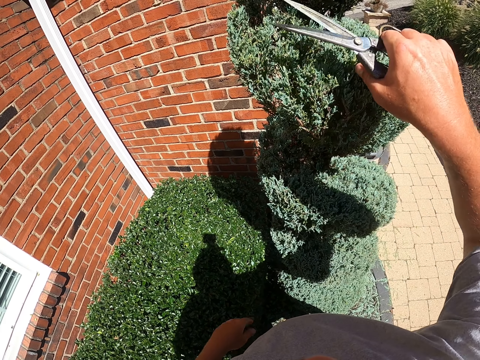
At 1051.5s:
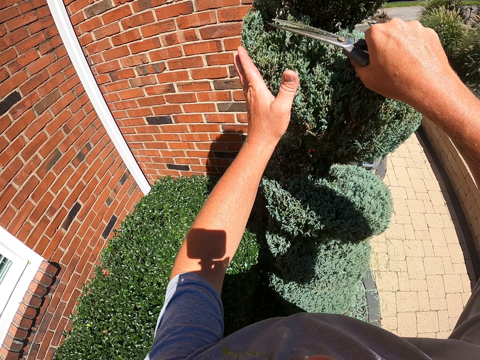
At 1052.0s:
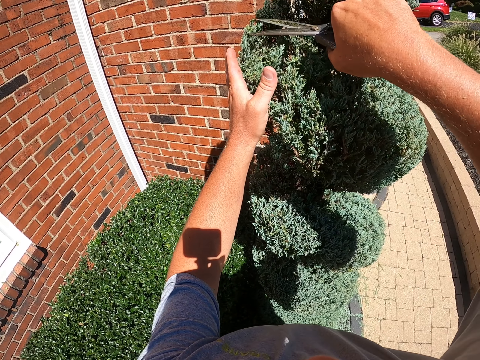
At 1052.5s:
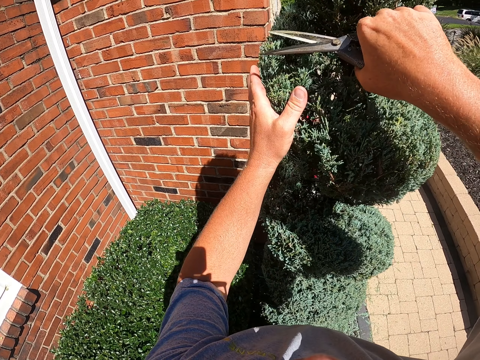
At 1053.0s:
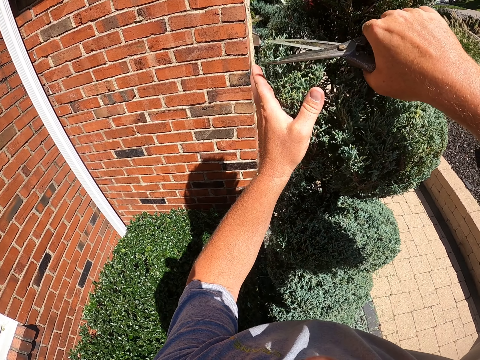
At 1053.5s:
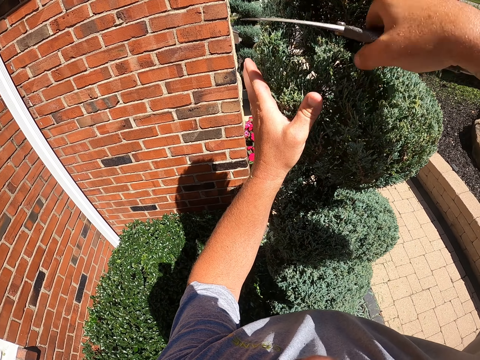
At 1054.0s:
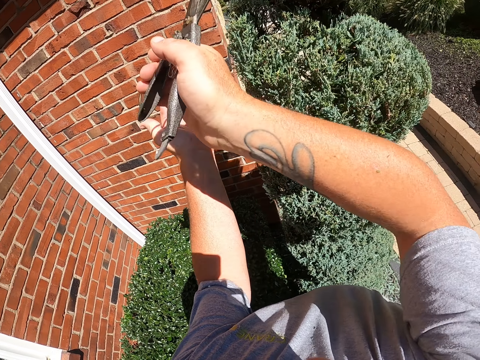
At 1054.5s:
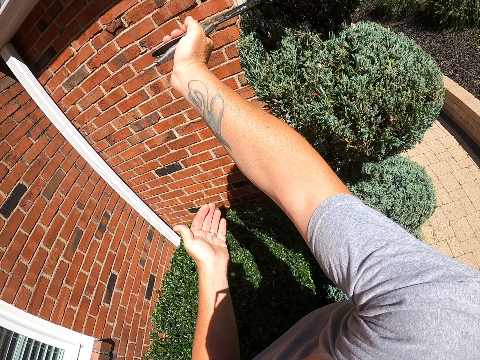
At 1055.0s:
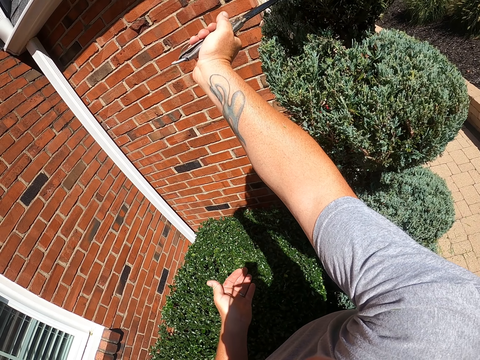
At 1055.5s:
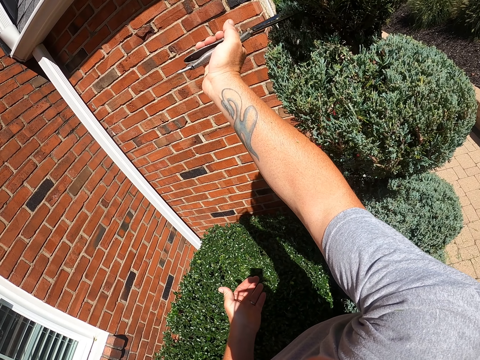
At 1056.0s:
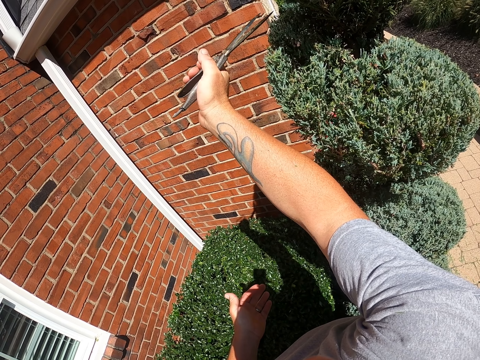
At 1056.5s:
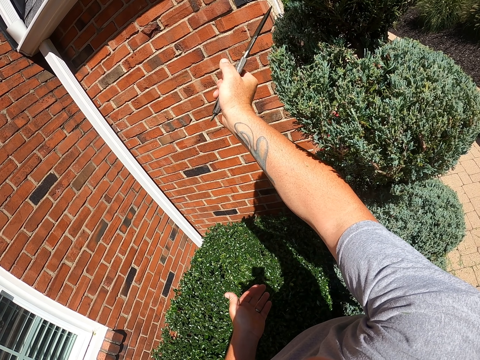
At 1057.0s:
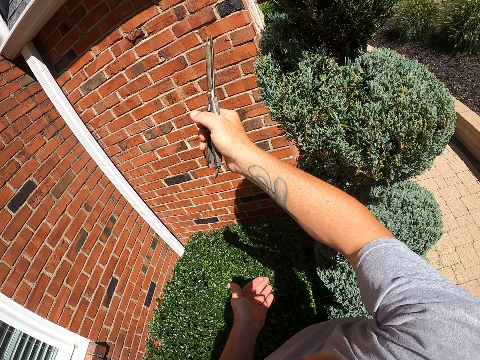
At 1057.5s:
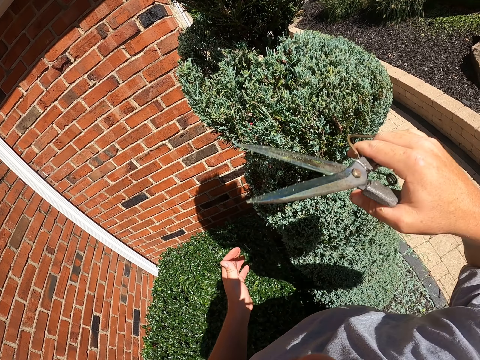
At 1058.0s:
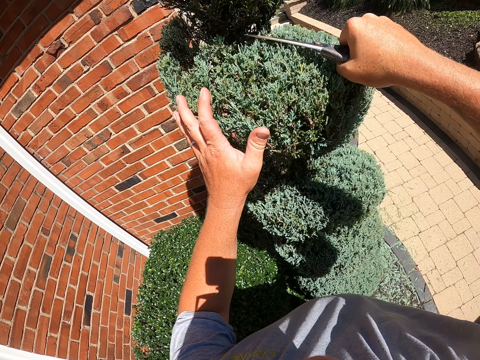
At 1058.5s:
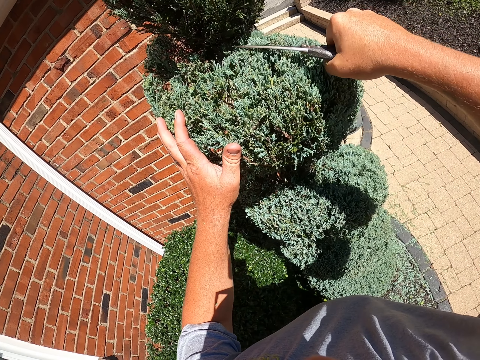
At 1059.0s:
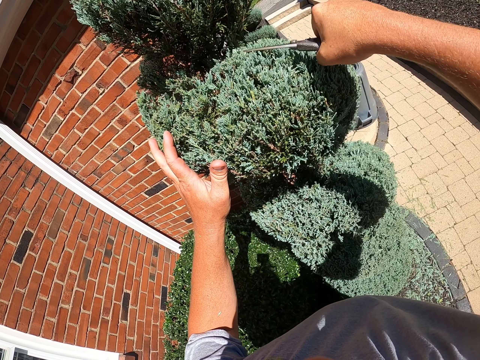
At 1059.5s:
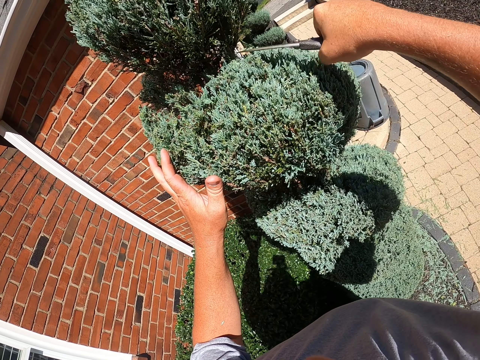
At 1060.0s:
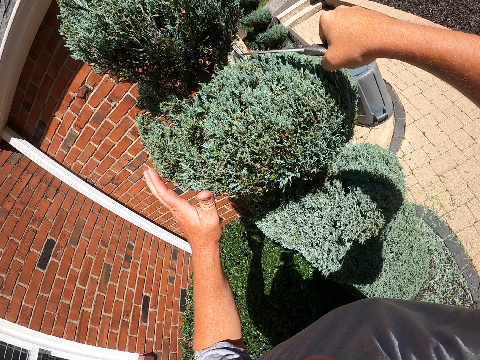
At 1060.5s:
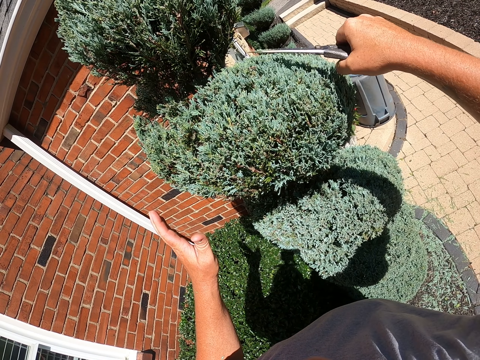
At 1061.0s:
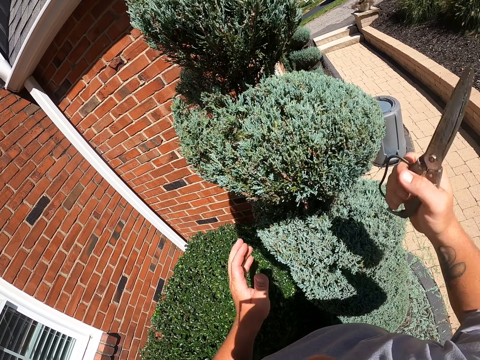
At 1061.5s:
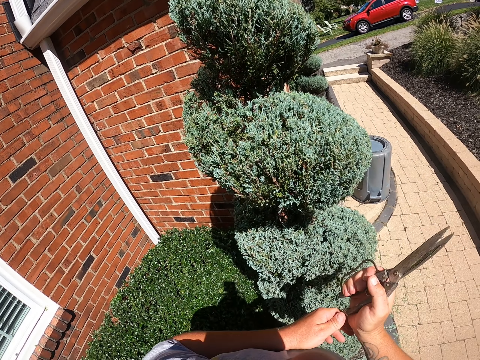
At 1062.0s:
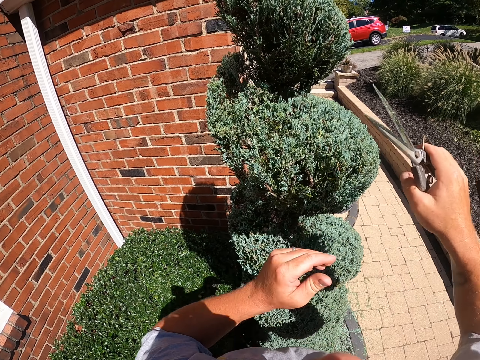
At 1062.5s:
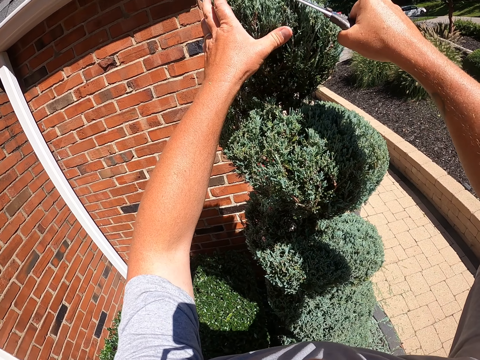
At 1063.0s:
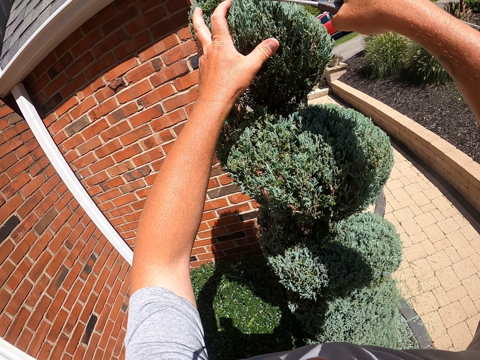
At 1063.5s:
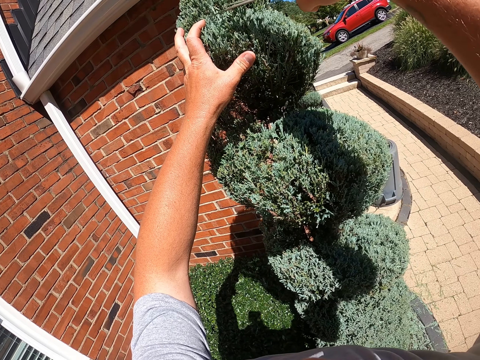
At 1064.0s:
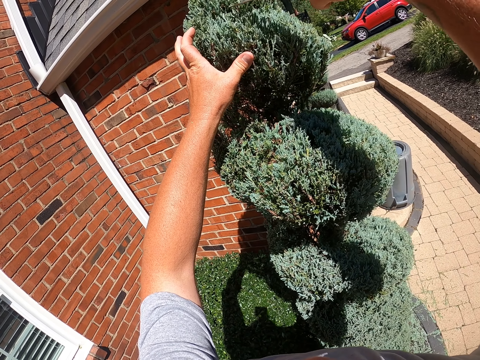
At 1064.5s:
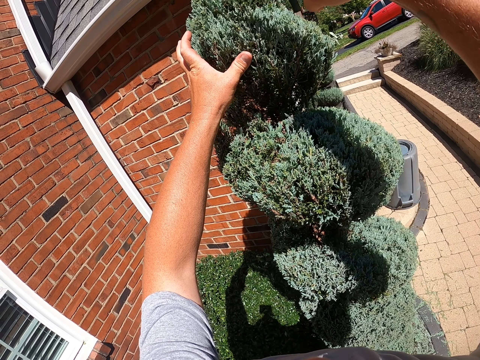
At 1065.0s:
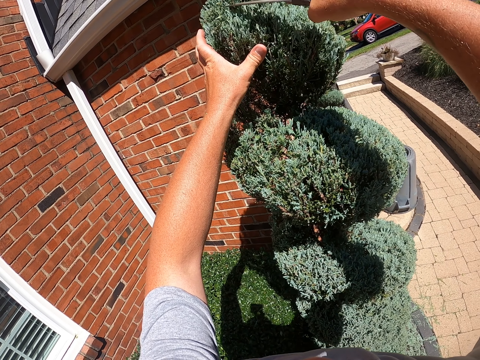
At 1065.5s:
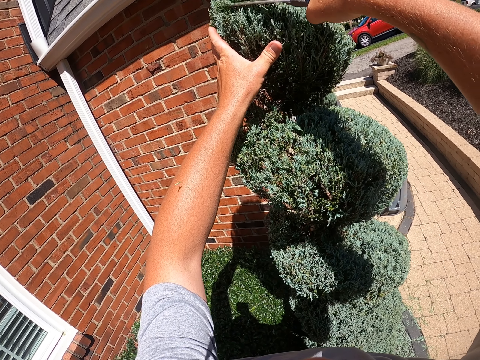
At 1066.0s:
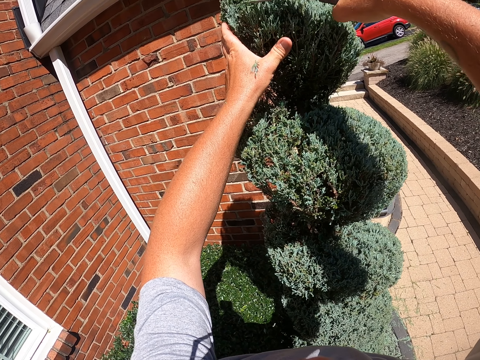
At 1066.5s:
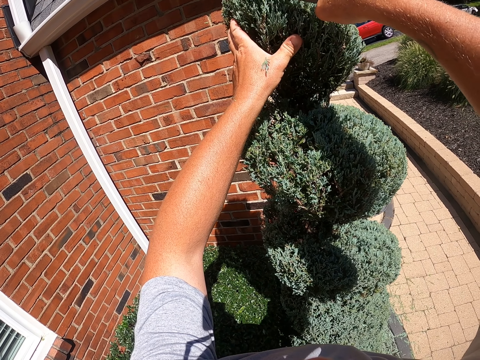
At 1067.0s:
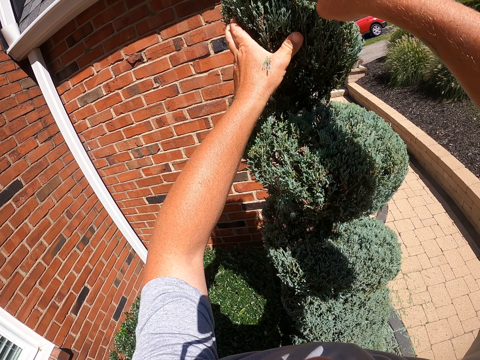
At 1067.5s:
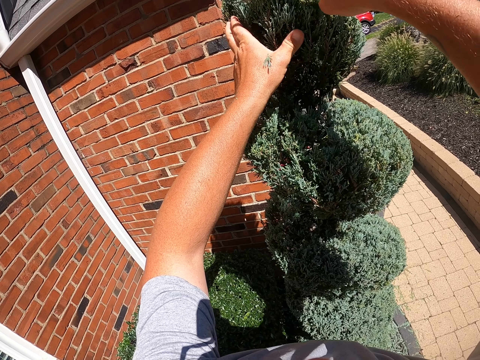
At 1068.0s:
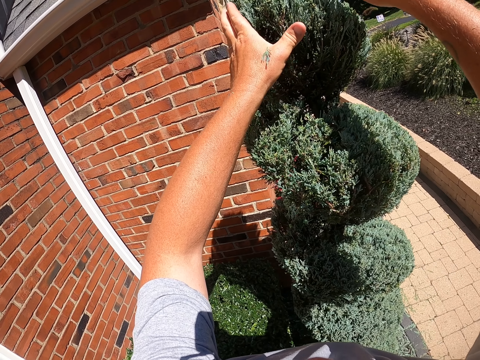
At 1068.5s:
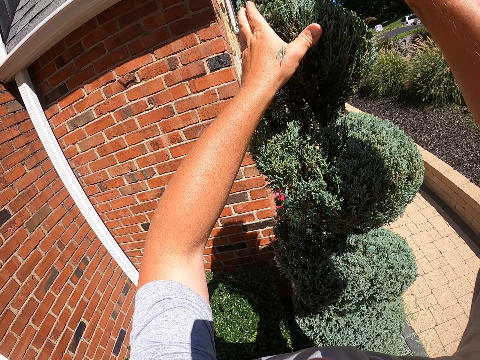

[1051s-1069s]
The camera wearer puts his hand on the flower or topiary plant while pruning. He trims the topiary plant. He adjusts the pruner. He puts his hand on the flower while pruning. He trims the topiary plant.

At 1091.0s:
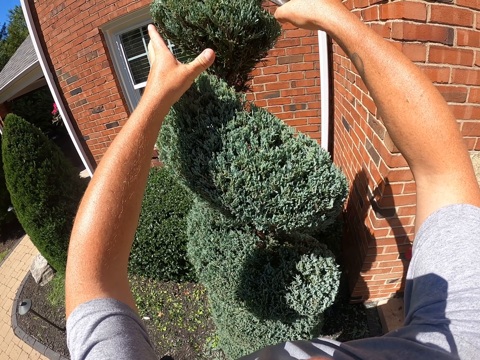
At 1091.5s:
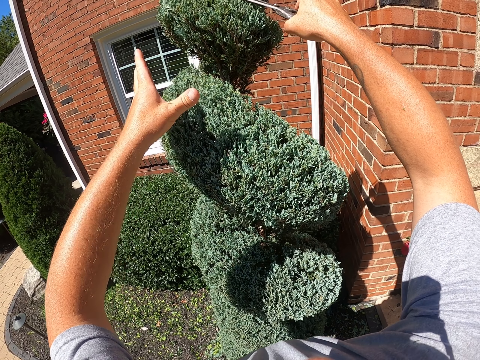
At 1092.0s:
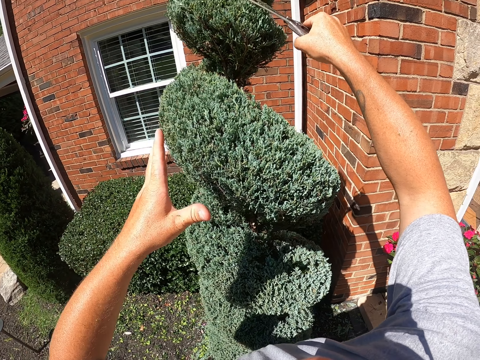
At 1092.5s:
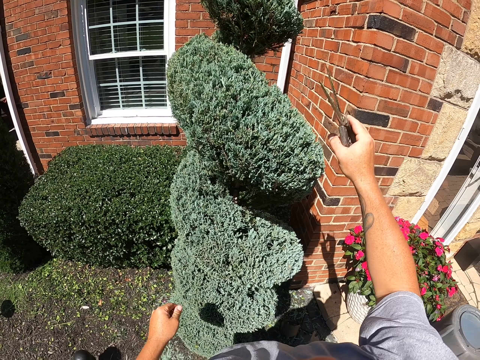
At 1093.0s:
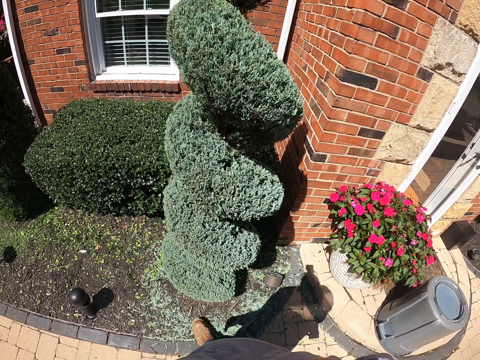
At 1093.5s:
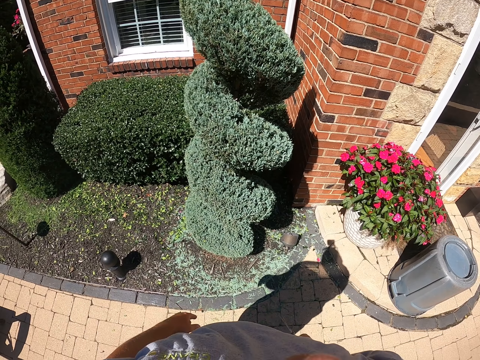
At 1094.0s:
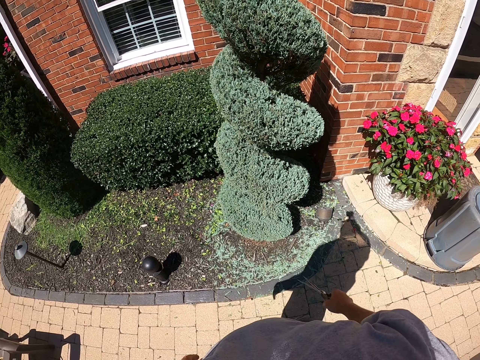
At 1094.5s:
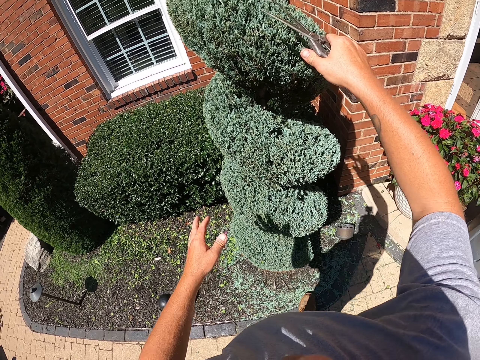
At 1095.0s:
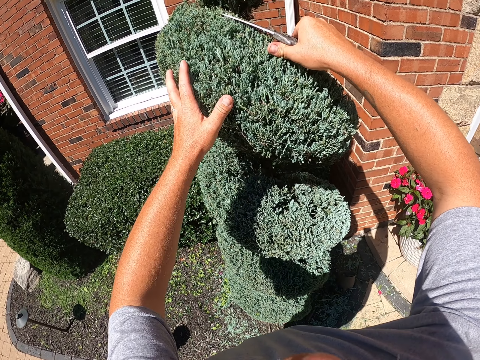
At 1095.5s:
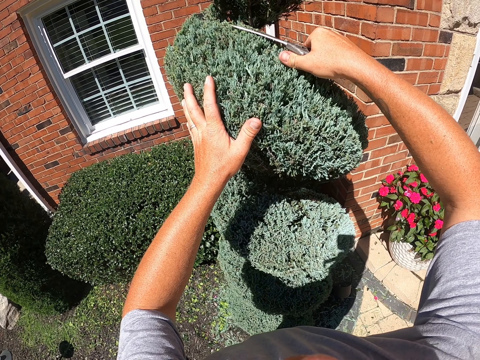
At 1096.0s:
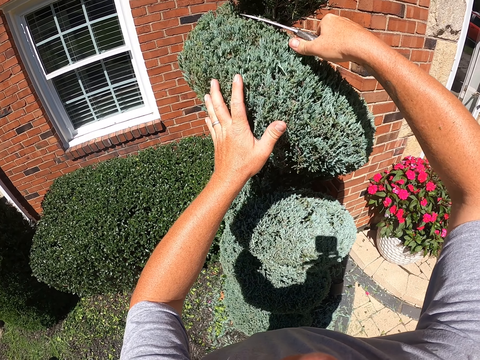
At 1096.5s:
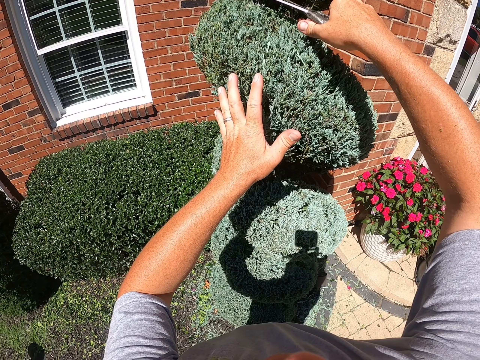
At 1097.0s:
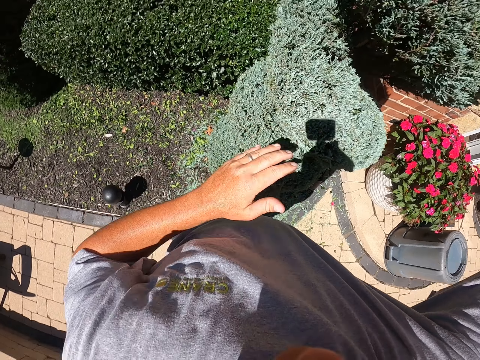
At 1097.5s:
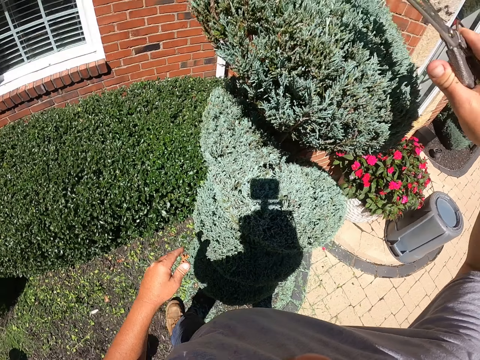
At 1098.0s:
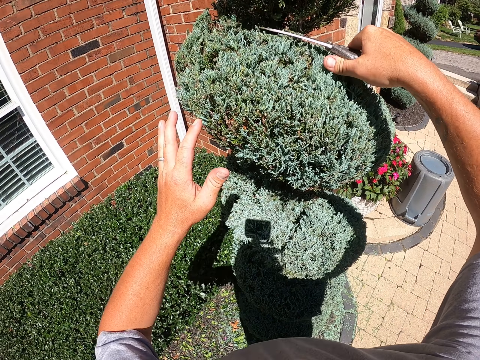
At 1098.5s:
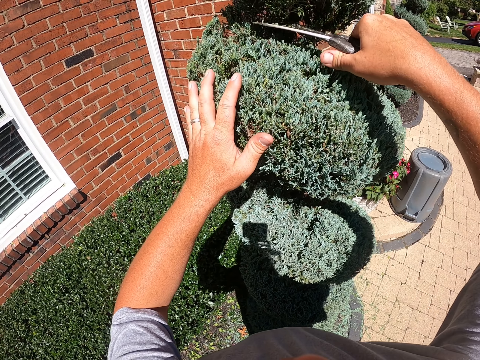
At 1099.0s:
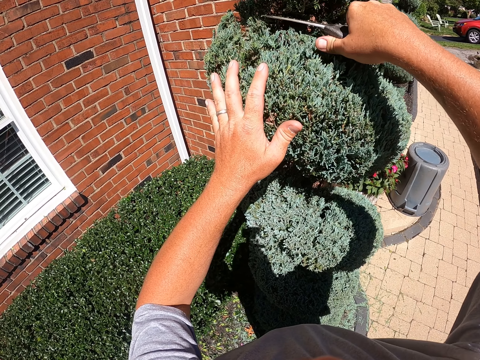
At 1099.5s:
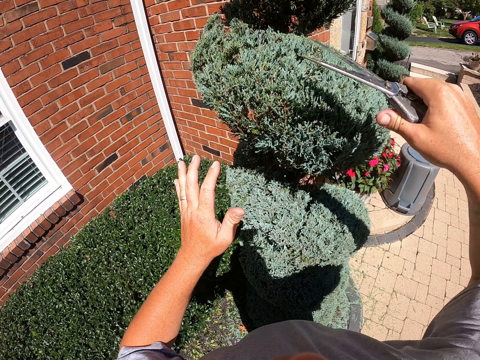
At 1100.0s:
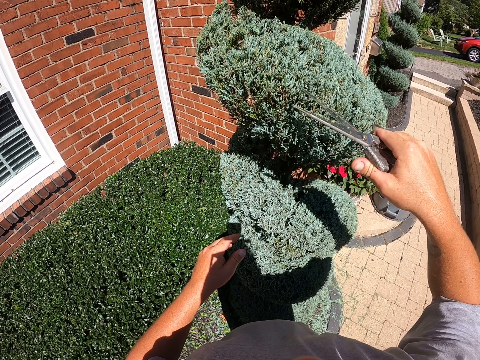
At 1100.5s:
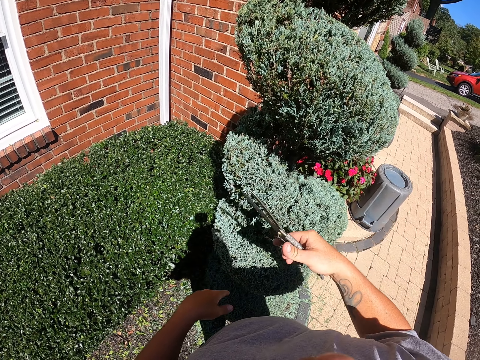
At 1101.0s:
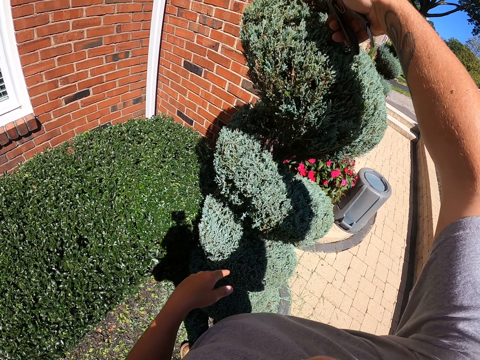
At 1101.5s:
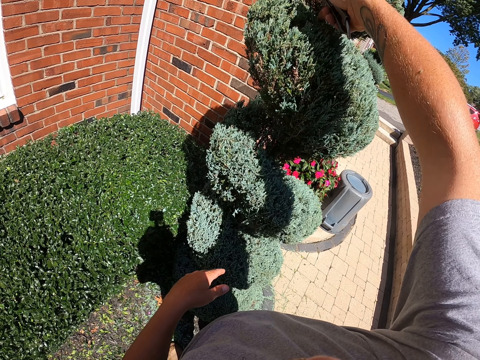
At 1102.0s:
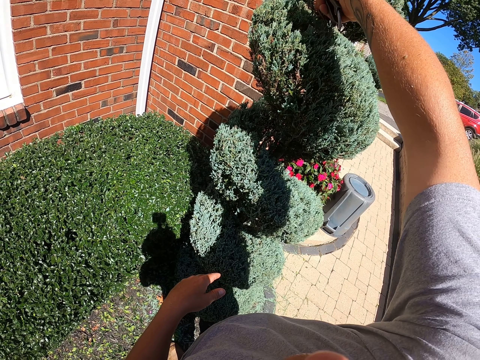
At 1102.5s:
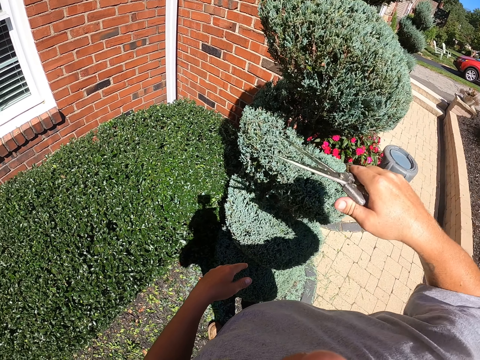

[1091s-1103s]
The camera wearer takes a few steps back to look at what he has pruned. He trims the topiary plant with scissors. He puts his hand on the flower while pruning. He looks at the plant. He trims the plant with scissors.
